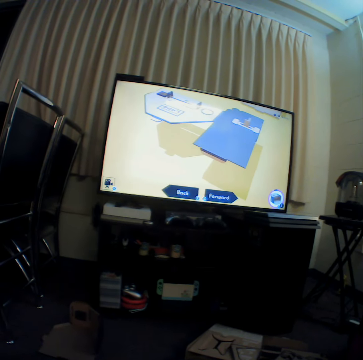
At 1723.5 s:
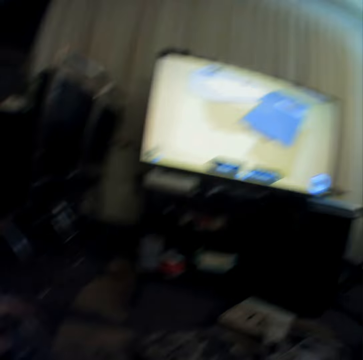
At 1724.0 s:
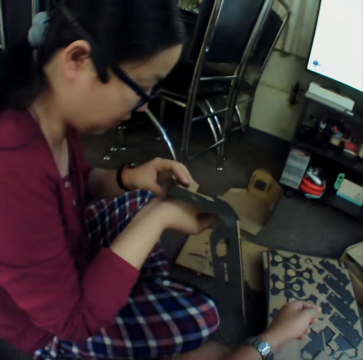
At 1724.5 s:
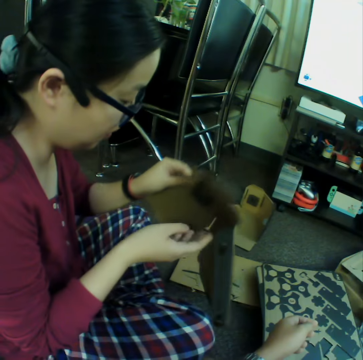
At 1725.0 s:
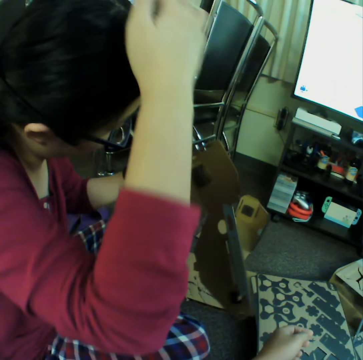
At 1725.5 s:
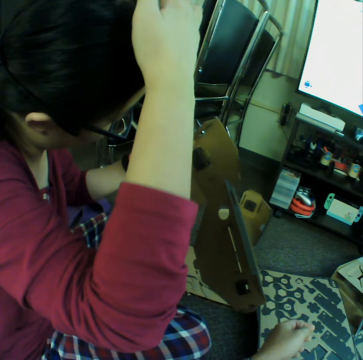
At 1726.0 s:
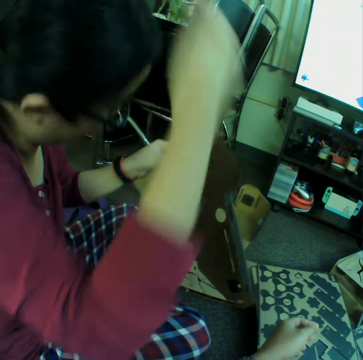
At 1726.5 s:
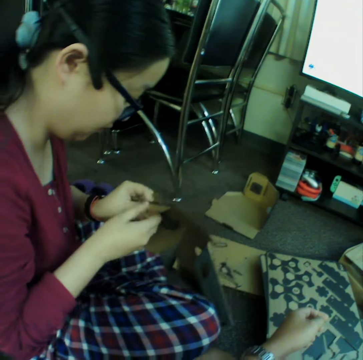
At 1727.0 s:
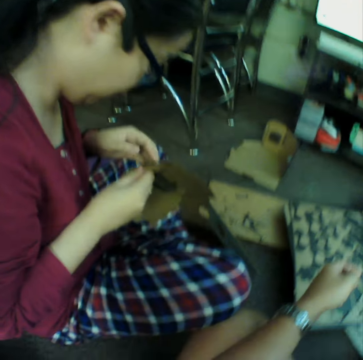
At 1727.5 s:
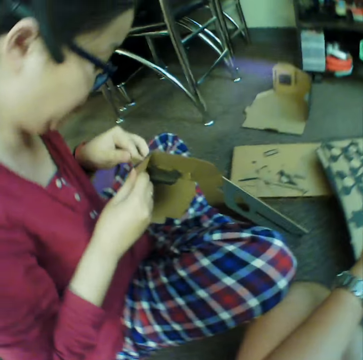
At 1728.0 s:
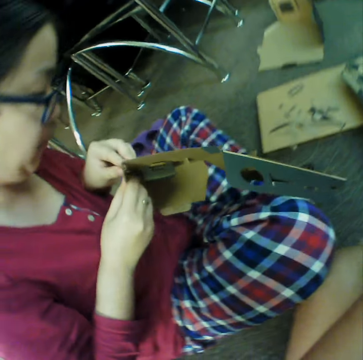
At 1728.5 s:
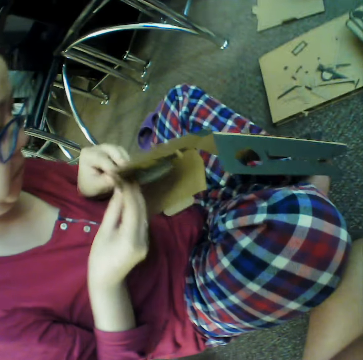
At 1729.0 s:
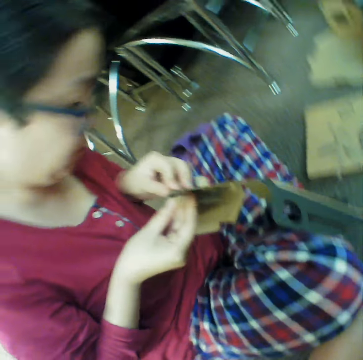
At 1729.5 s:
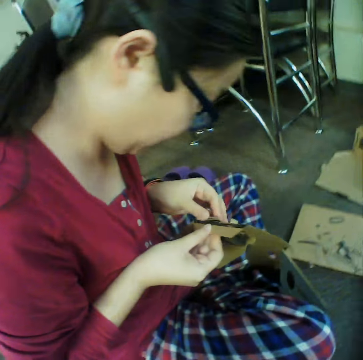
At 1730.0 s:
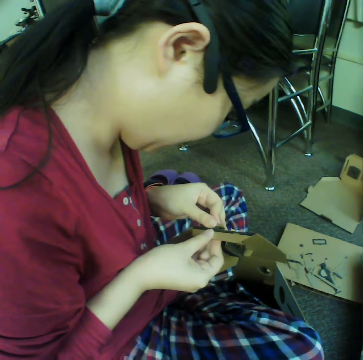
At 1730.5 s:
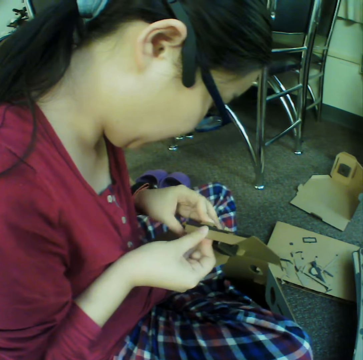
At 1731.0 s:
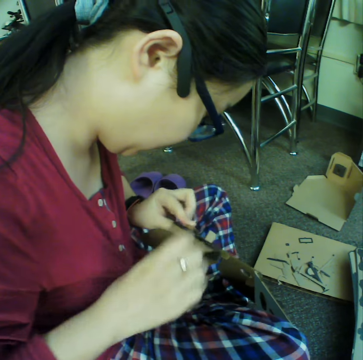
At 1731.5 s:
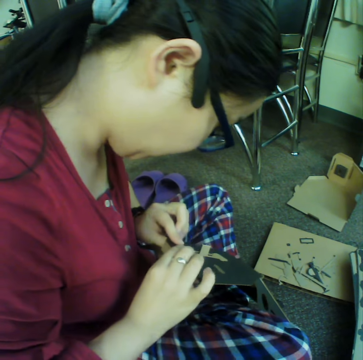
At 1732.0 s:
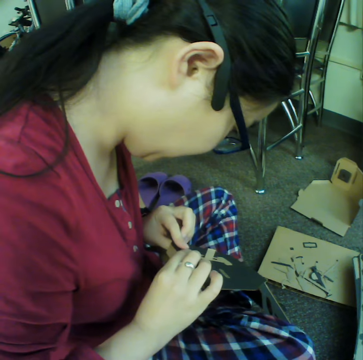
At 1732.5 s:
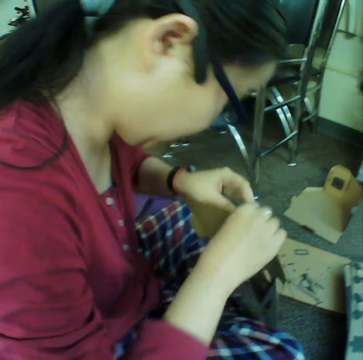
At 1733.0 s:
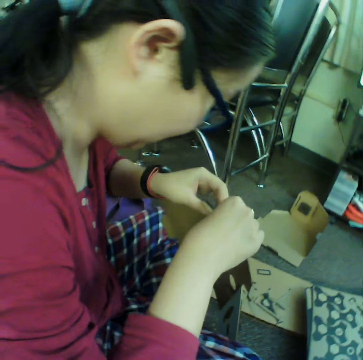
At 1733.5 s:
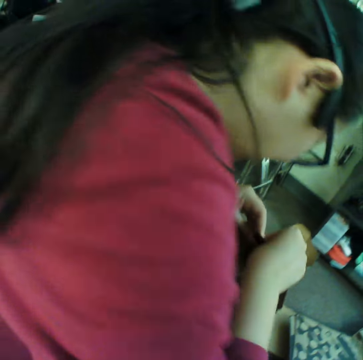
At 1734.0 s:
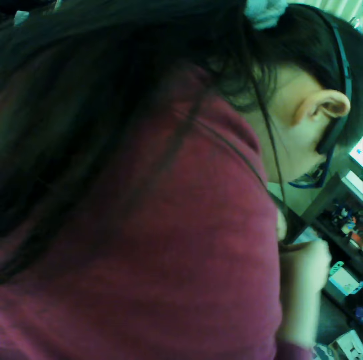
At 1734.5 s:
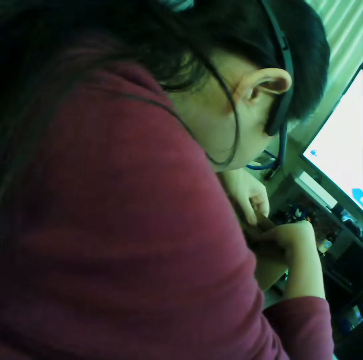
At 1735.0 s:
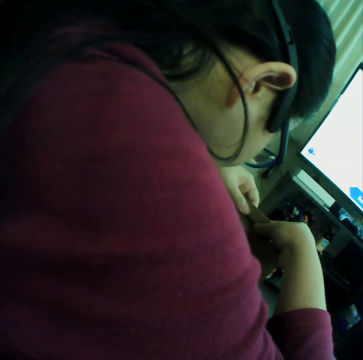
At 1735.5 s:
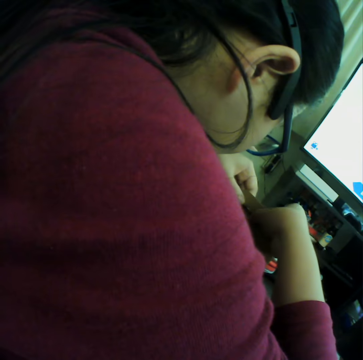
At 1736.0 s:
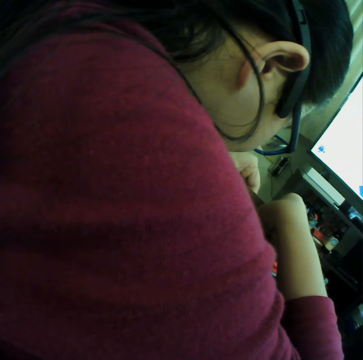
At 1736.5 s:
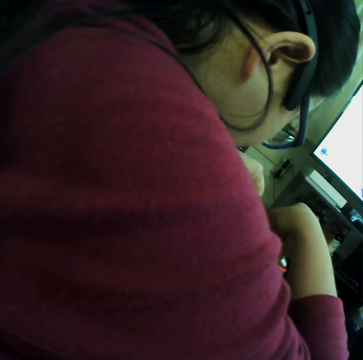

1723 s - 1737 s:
The girl scratches her head or hand. The girl folds the box.

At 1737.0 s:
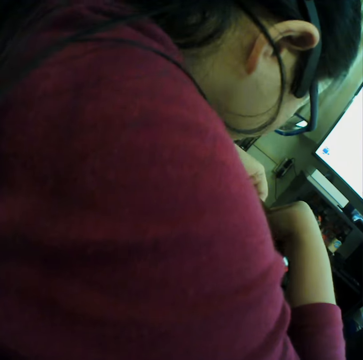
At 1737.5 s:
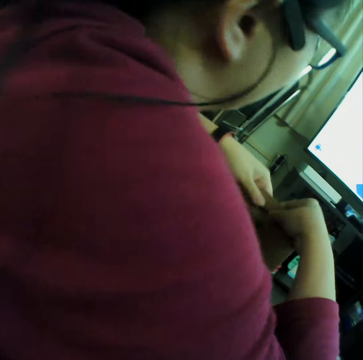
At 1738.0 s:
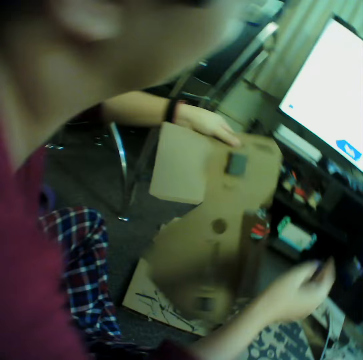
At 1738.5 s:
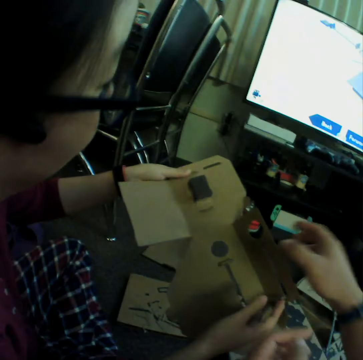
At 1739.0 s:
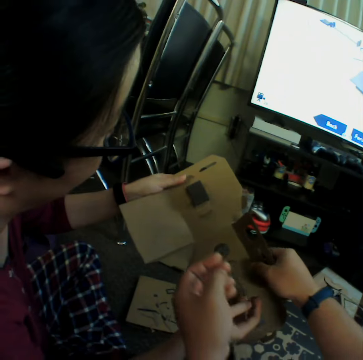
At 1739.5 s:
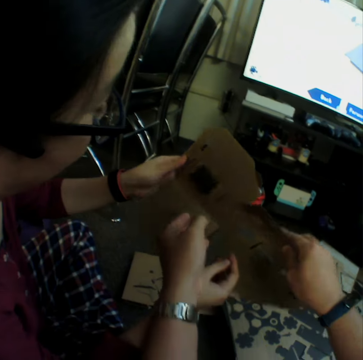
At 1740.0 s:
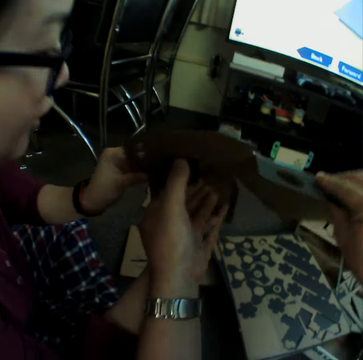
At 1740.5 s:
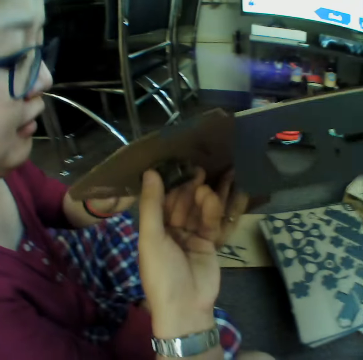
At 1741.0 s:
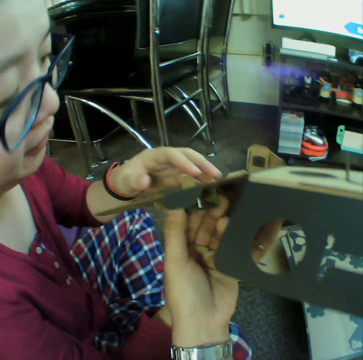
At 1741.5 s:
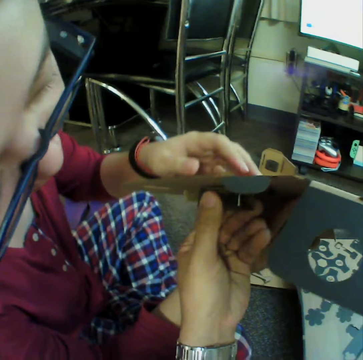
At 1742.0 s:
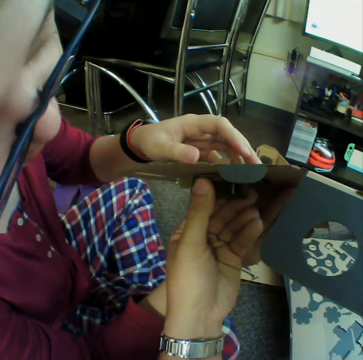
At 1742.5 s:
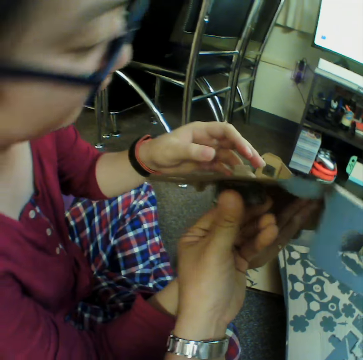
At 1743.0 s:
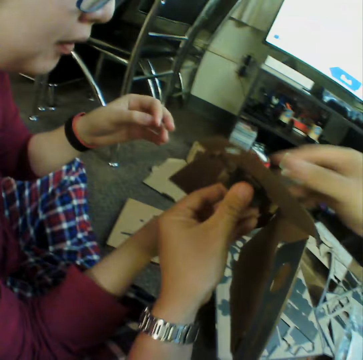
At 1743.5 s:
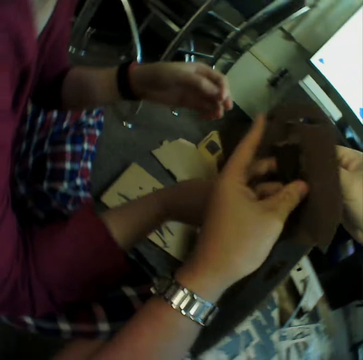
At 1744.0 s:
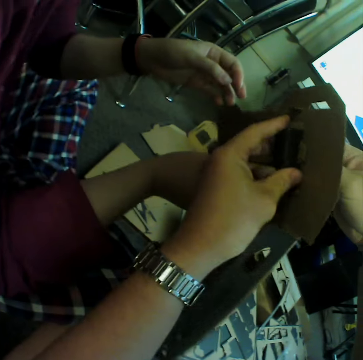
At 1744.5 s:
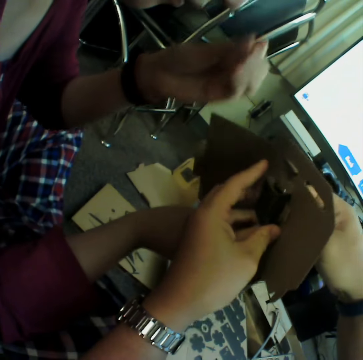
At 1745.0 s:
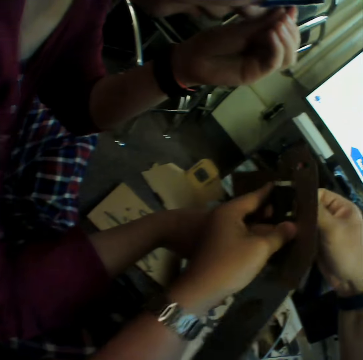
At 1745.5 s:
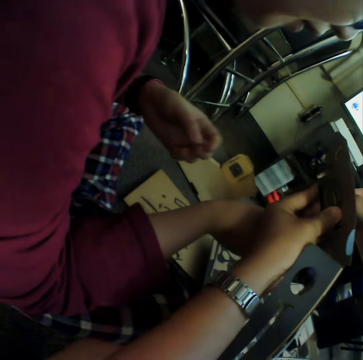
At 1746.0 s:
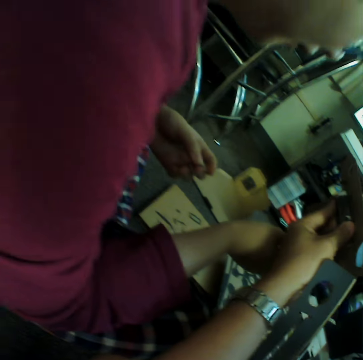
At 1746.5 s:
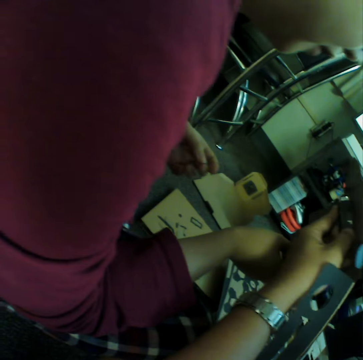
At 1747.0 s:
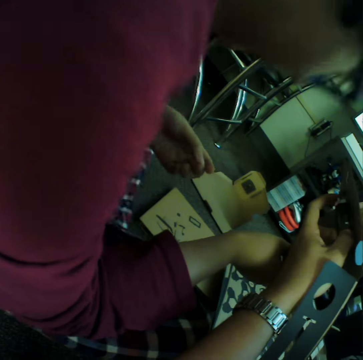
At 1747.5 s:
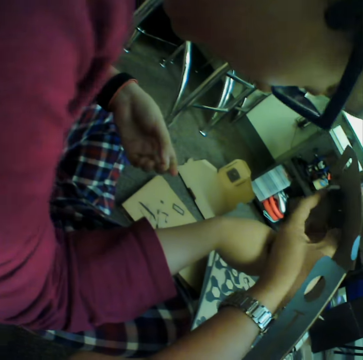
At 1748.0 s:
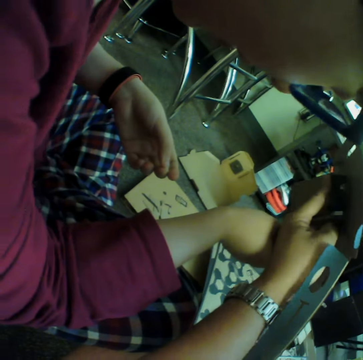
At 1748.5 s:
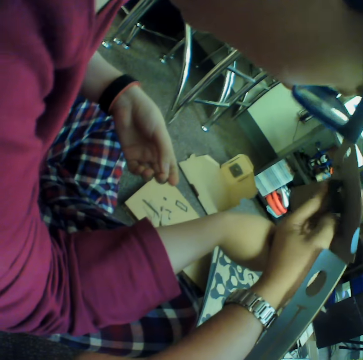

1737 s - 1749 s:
The camera wearer holds craft materials with the hands. The girl holds the craft material with the hands. The camera wearer moves the craft material.

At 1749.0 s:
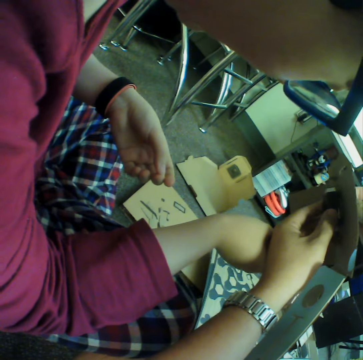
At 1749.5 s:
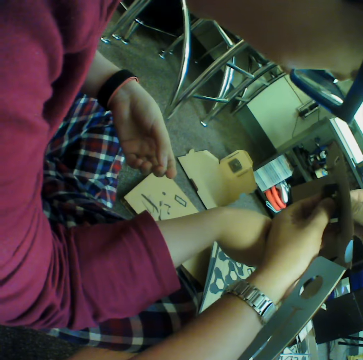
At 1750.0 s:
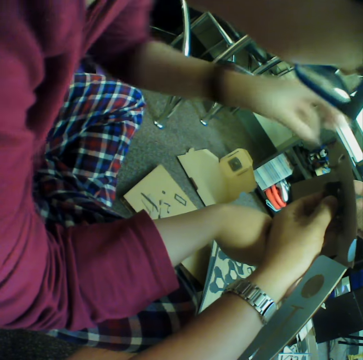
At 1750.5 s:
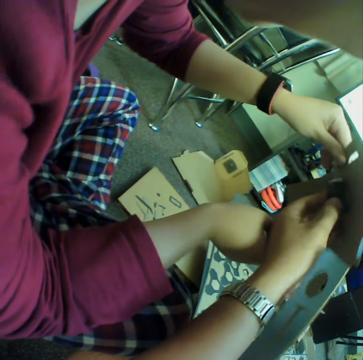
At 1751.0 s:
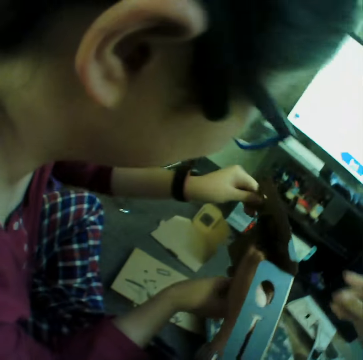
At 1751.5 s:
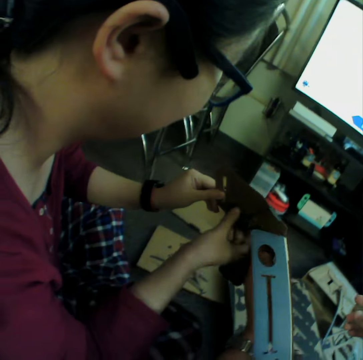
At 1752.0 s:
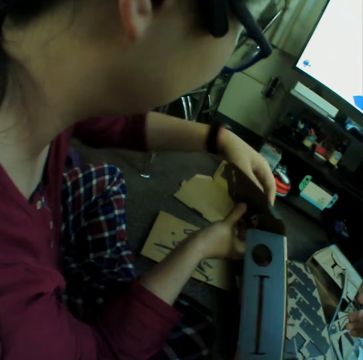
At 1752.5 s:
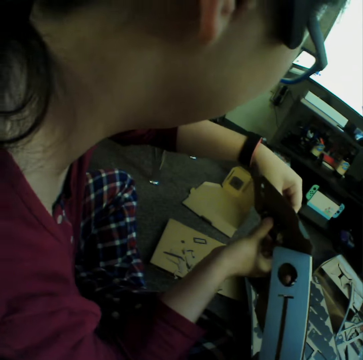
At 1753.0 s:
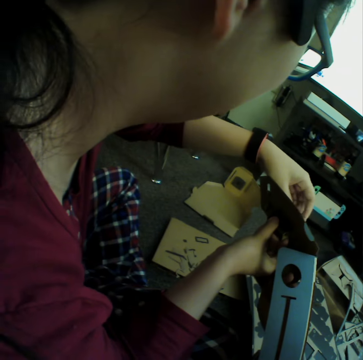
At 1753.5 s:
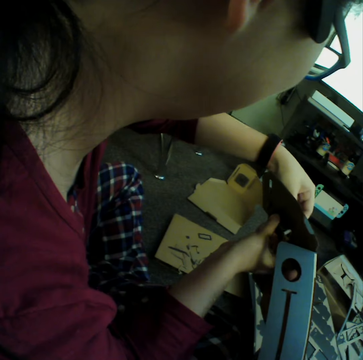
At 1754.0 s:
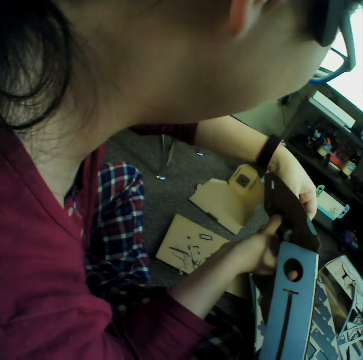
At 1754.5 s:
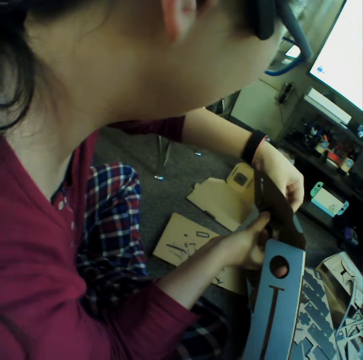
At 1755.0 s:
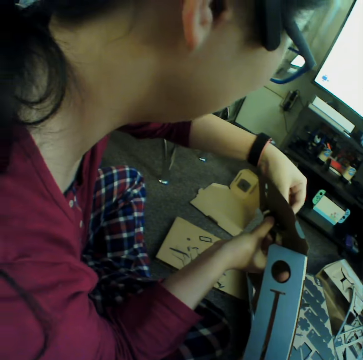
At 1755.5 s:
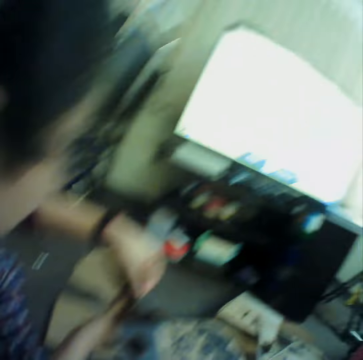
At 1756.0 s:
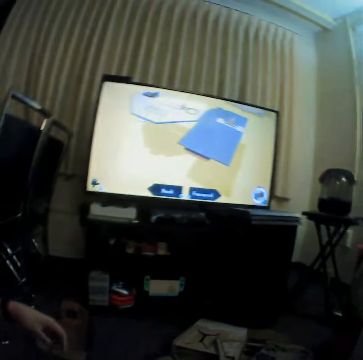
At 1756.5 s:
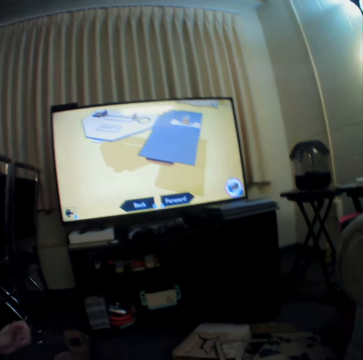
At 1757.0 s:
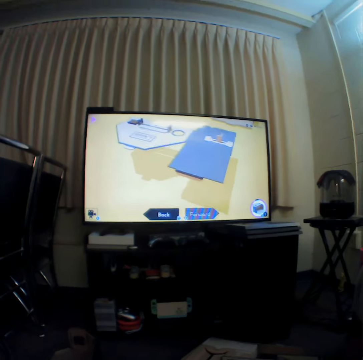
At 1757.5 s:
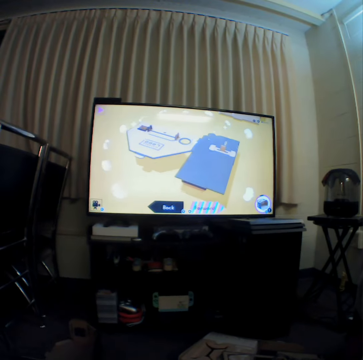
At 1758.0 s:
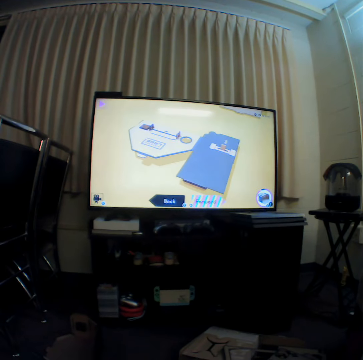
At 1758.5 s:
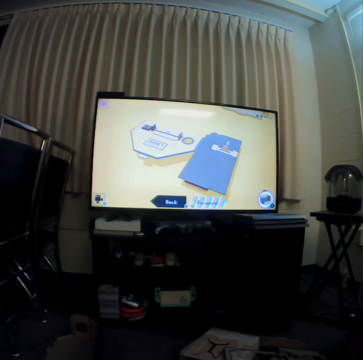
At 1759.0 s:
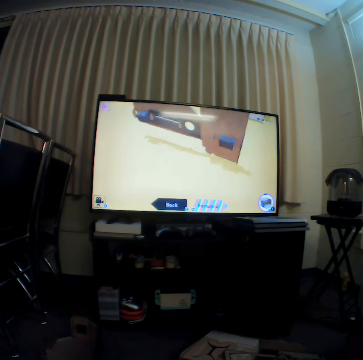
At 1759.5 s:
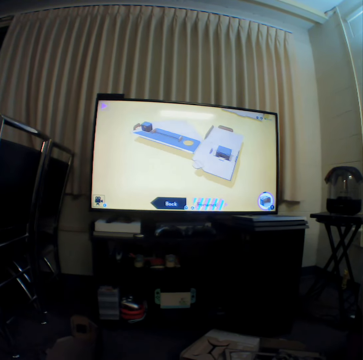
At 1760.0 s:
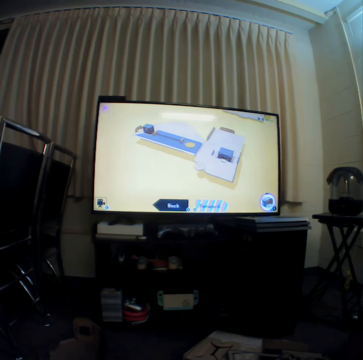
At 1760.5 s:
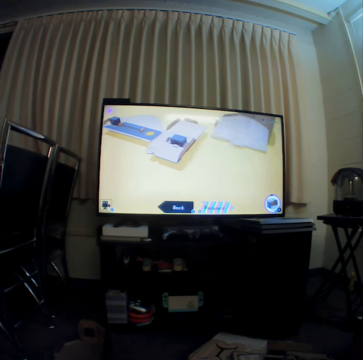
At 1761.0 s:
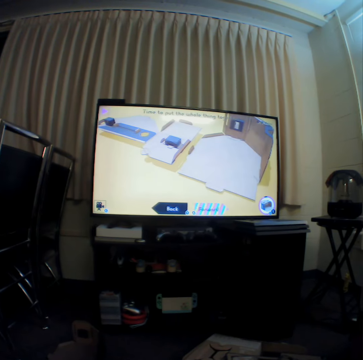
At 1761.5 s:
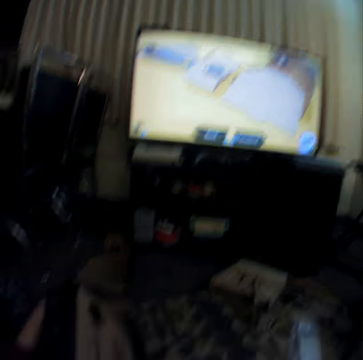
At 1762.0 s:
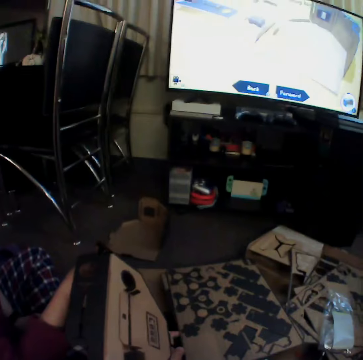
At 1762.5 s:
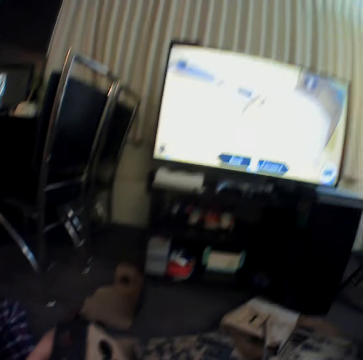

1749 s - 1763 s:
The girl holds the craft material with the hands. The camera wearer looks at the television.
